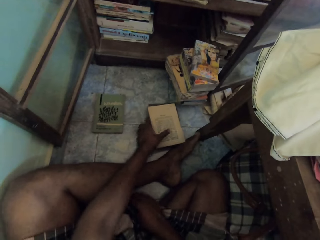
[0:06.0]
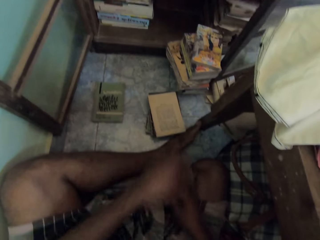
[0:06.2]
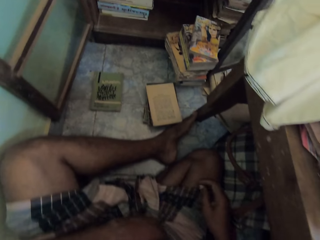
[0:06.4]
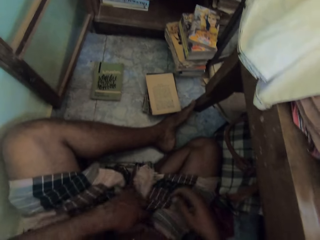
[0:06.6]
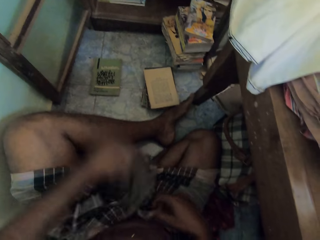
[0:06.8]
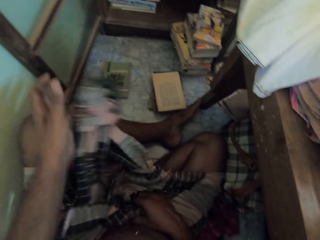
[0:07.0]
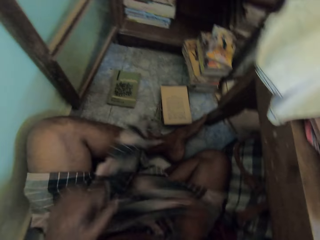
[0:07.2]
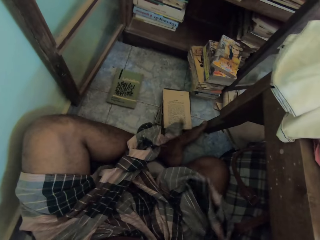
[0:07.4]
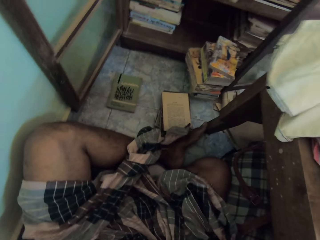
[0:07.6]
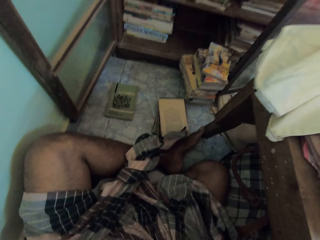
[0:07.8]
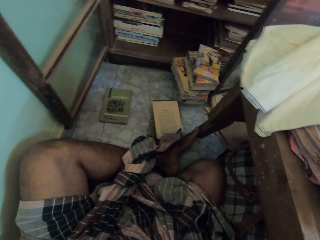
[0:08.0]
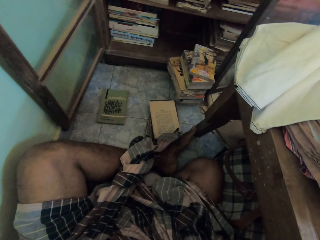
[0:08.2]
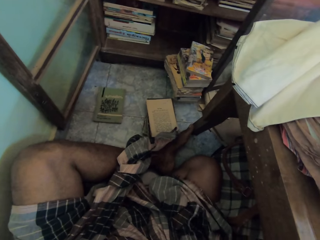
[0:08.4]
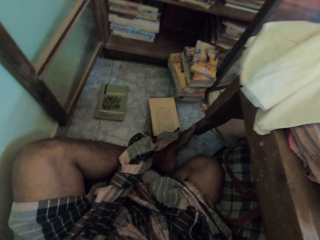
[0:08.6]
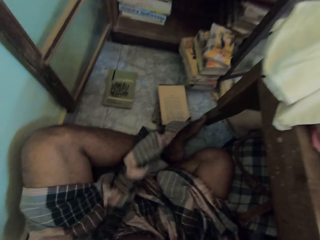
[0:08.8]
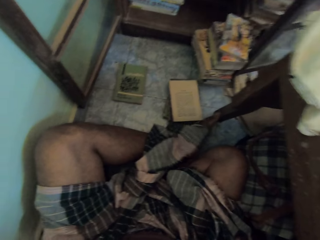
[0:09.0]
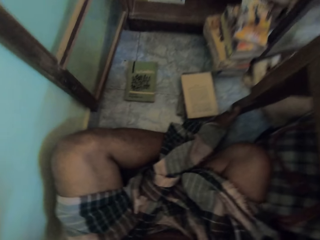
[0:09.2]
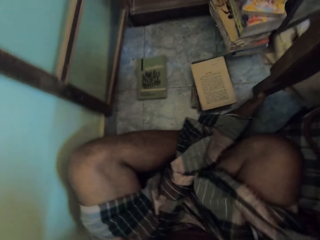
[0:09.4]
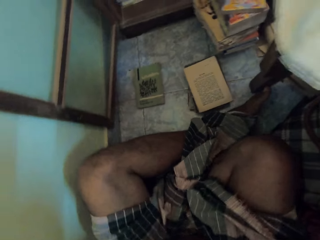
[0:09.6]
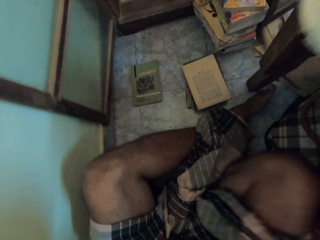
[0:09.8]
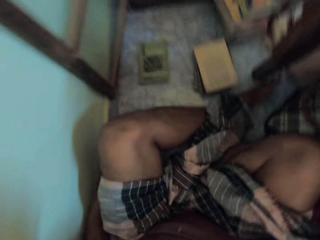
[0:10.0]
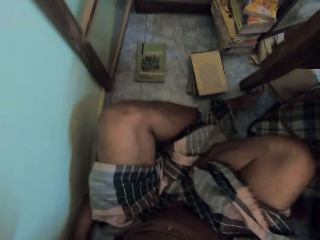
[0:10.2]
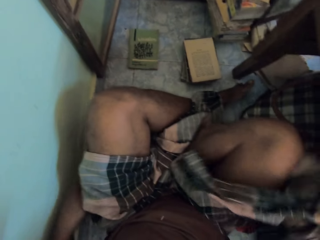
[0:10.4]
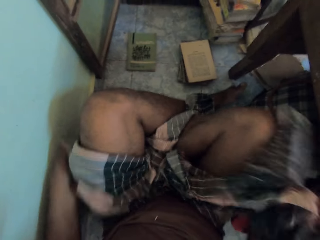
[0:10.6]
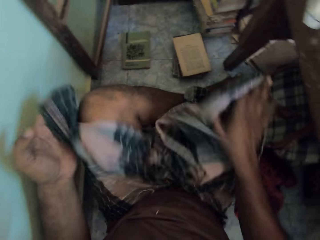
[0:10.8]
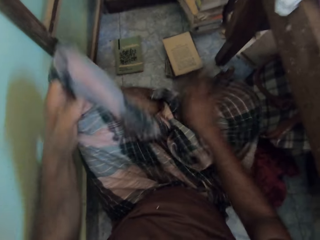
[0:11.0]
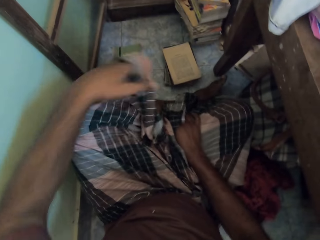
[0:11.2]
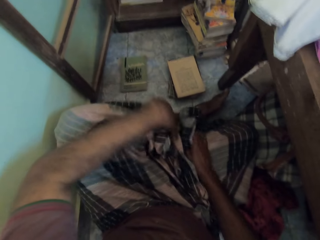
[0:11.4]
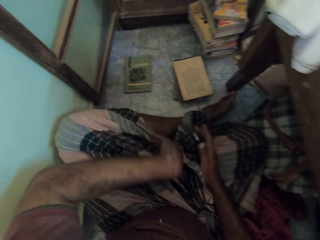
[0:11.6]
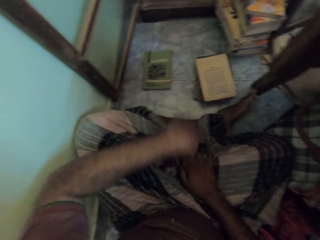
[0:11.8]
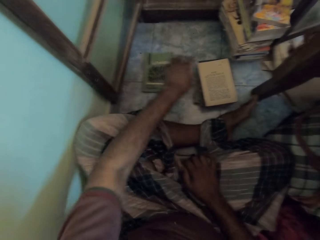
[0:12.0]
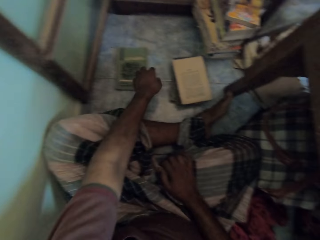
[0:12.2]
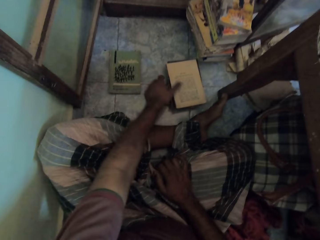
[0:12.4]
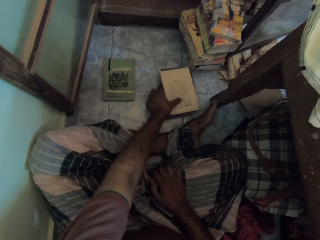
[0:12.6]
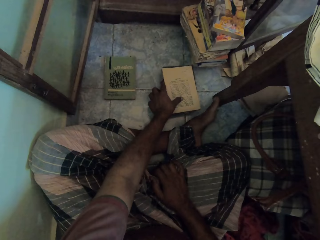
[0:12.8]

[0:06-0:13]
The camera wearer adjusts his wrapper with both hands. He holds a piece of cloth. He picks a book from the floor with his left hand.

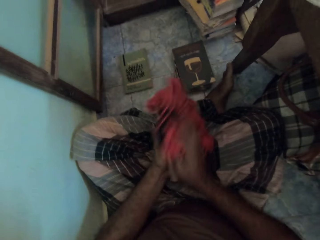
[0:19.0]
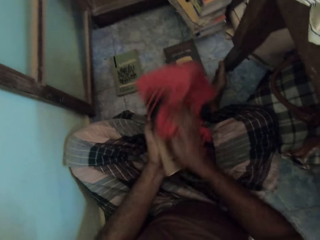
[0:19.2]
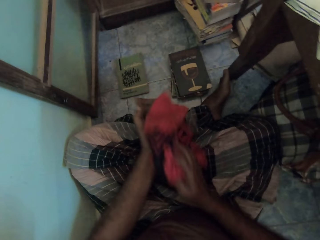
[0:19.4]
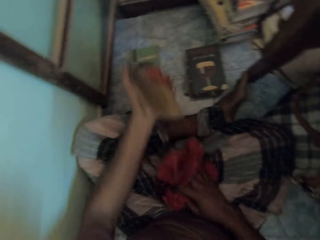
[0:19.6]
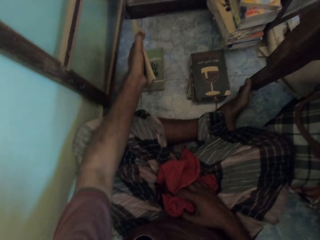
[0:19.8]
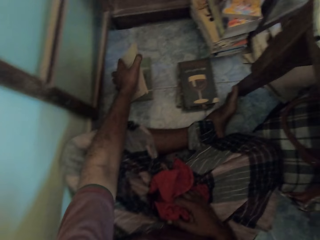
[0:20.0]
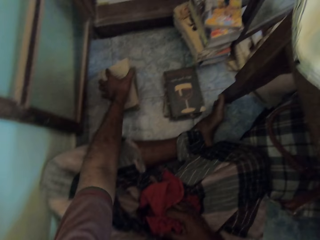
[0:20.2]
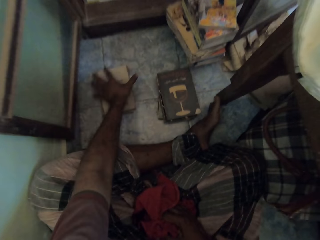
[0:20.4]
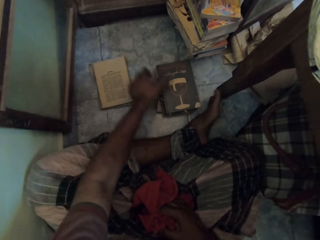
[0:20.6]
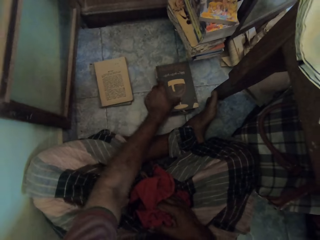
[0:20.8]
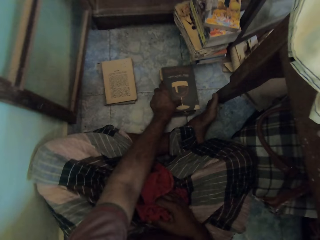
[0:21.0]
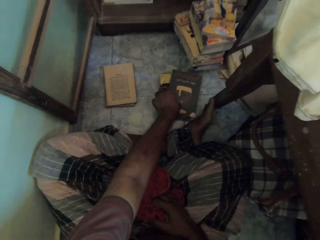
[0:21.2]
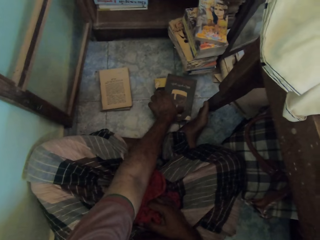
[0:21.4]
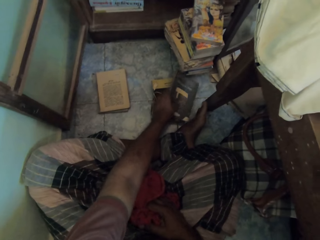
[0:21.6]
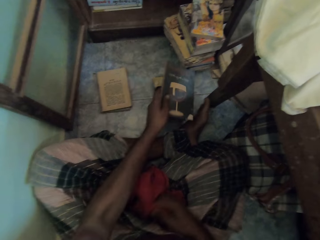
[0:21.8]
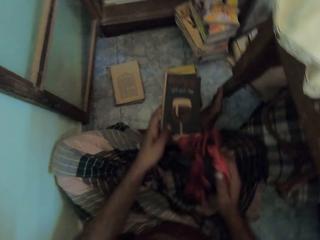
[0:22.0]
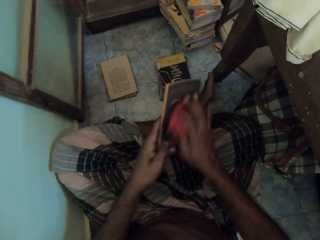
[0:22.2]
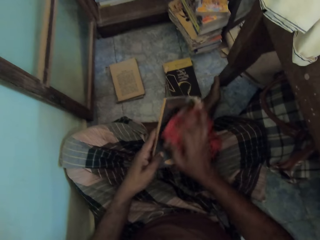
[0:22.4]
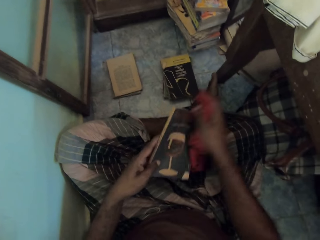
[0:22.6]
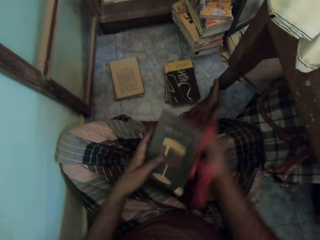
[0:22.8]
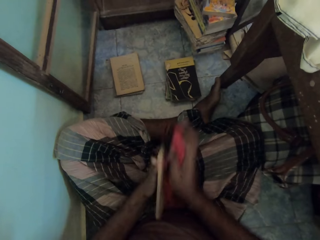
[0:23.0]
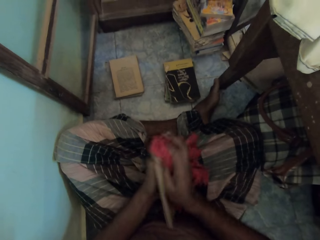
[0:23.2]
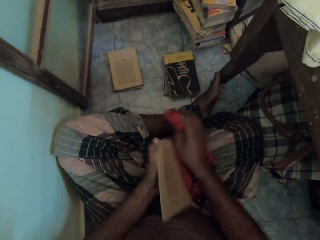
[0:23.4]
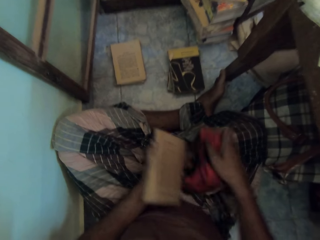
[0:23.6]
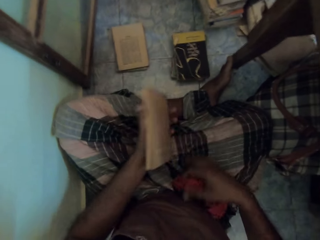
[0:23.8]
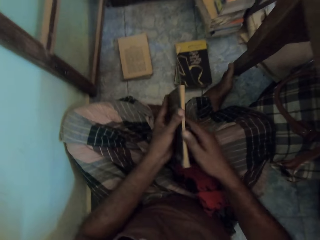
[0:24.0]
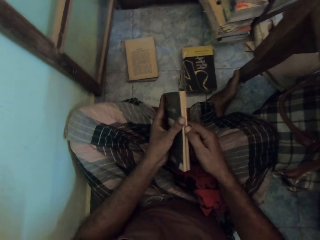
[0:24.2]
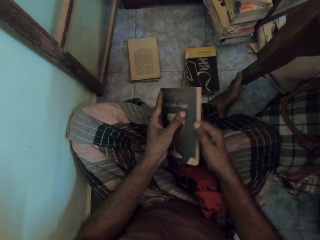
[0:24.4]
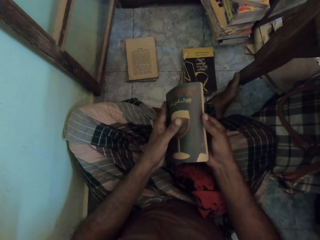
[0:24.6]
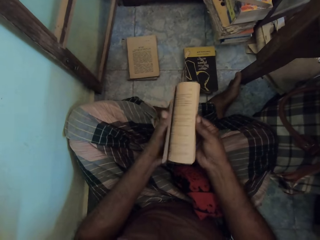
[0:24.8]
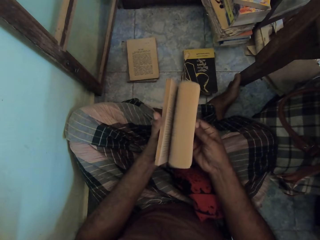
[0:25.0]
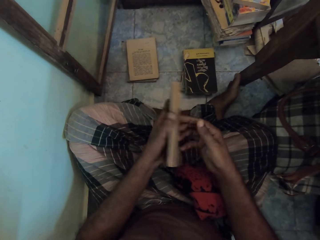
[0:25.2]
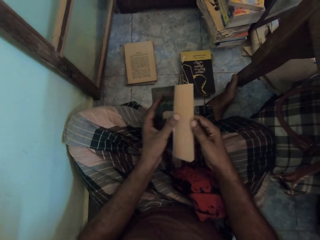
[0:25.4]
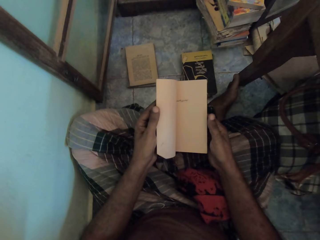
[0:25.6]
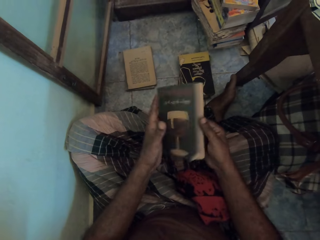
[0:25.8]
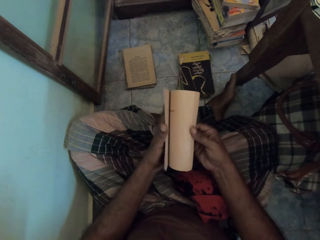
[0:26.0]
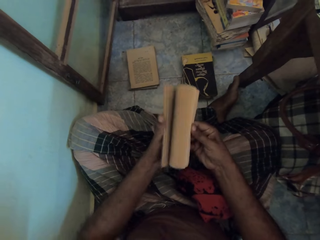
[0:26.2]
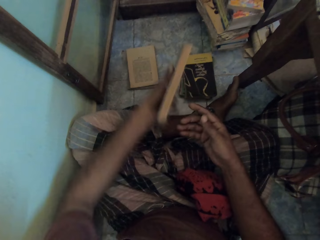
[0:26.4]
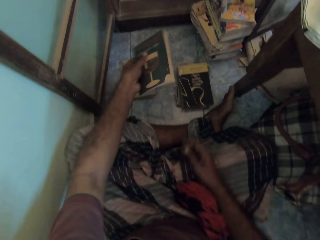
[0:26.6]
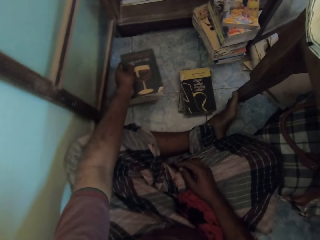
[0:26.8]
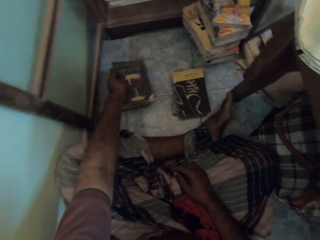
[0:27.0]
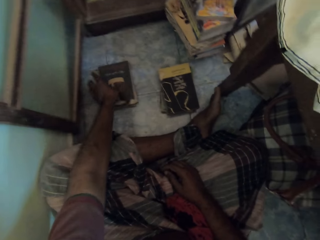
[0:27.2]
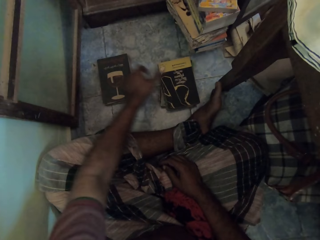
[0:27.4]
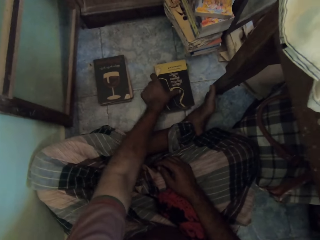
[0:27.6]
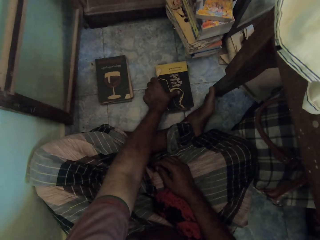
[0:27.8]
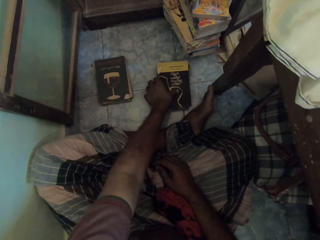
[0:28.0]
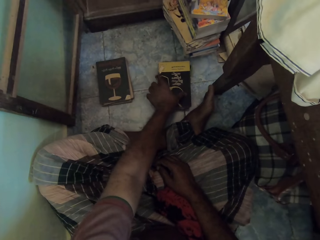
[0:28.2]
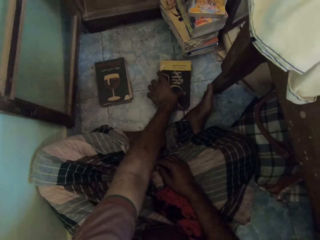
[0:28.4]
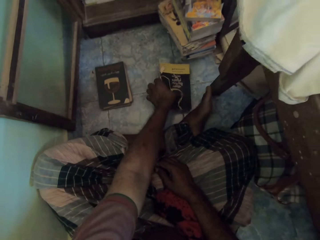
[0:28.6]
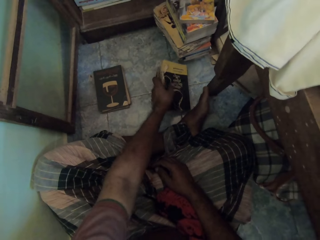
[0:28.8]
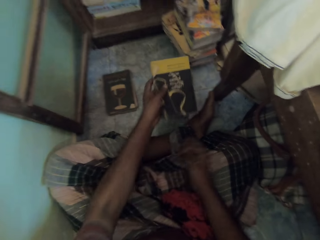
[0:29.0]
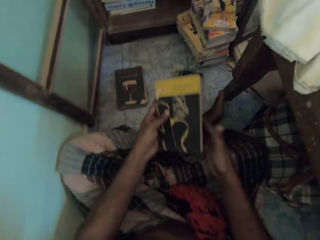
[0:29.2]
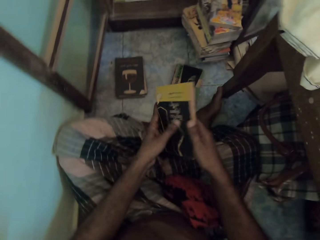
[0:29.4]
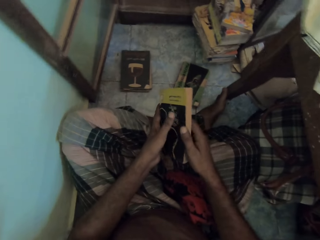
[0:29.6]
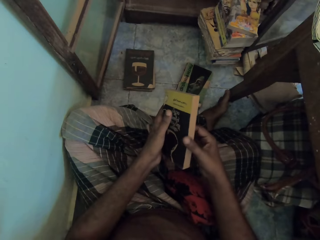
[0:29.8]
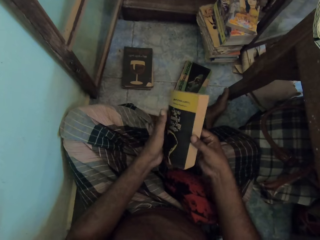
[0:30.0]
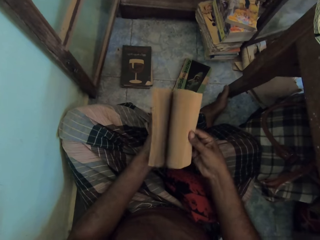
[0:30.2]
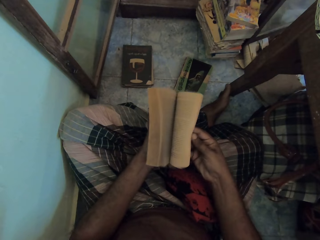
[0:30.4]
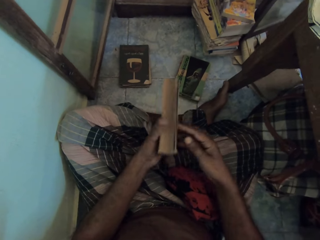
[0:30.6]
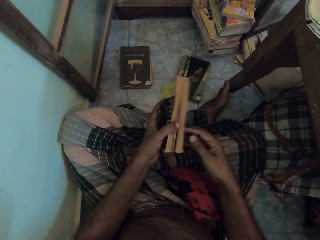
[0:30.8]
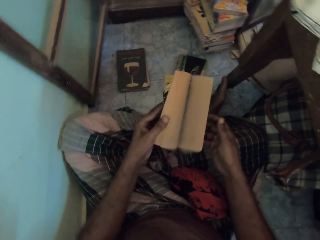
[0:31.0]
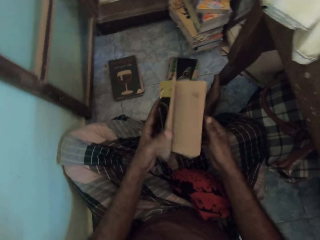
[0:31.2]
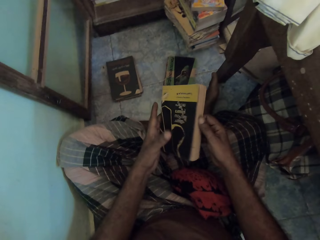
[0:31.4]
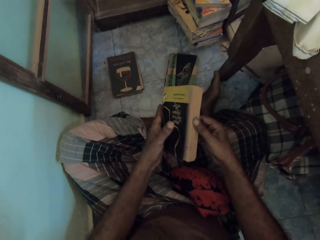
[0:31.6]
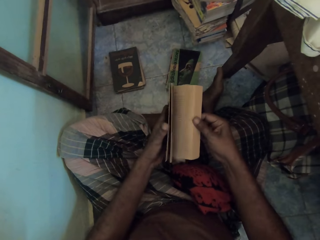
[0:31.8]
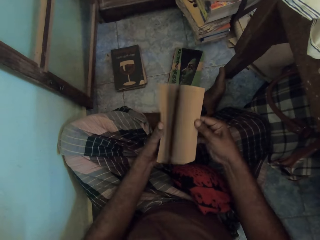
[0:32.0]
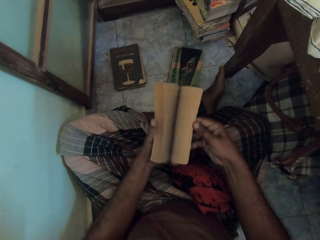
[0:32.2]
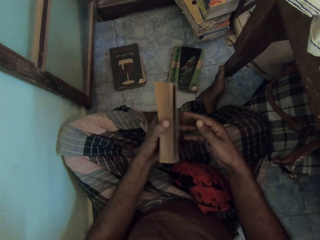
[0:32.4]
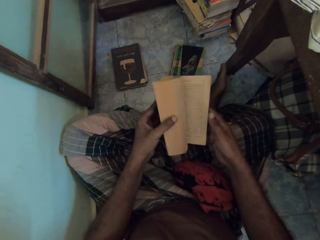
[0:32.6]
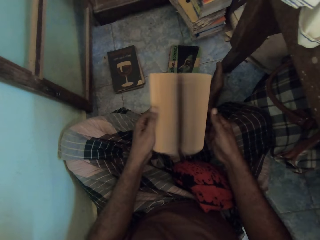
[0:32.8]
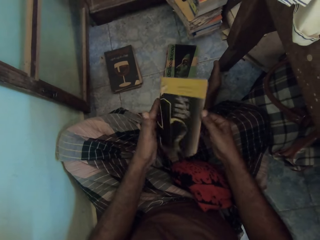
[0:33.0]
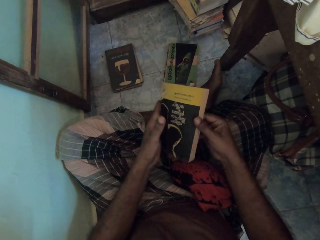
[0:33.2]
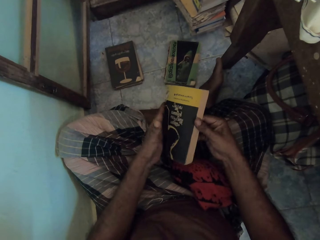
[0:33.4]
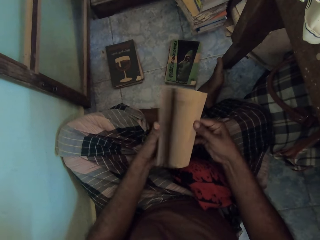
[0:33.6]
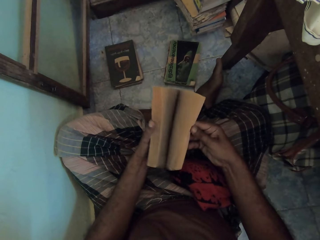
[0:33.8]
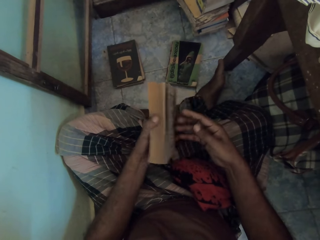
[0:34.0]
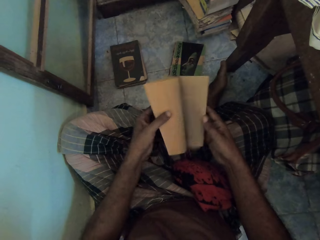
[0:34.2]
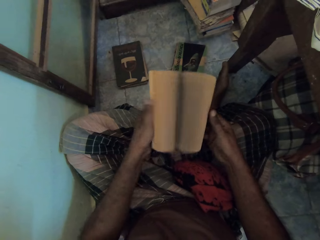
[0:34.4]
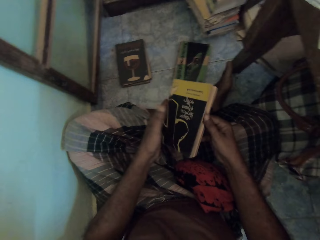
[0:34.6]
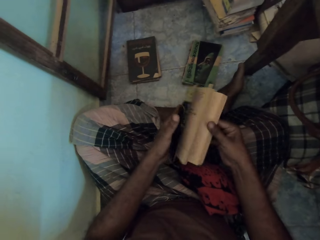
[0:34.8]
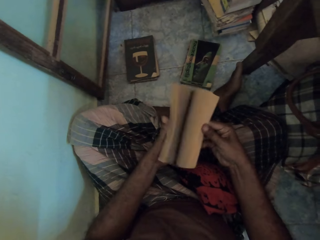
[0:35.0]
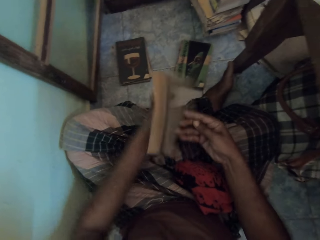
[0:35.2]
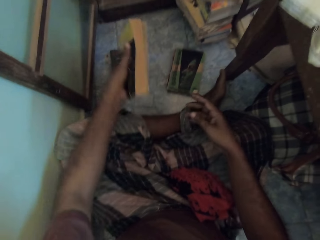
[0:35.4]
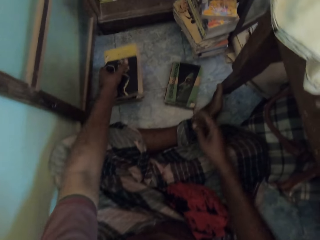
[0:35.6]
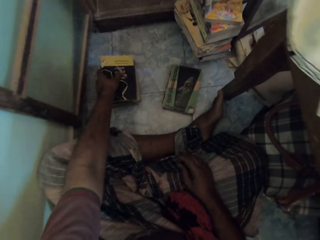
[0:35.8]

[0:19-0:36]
The camera wearer cleans the book in his left hand with the rag in his right hand. He places his right hand on his right lap. He places the book on a book on the floor with his left hand. He picks a book from the floor with his left hand. He cleans the book in his left hand with the rag in his right hand. He drops the rag on his right lap with his right hand. He opens the book in his left hand with his right hand. He flips the book. He places his right hand on his right lap. He places the book on the books on the floor with his left hand. He picks a book from the floor with his left hand. He opens the book in his left hand with his right hand. He flips the book. He opens the book with his left hand. He opens the book in his left hand with his right hand. He opens the book with his left hand. He opens the book in his left hand with his right hand. He opens the book with his left hand. He opens the book in his left hand with his right hand.
